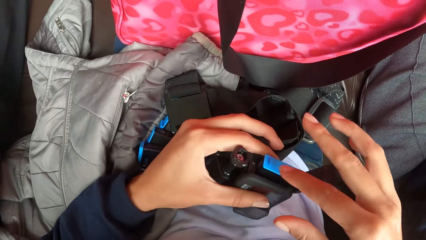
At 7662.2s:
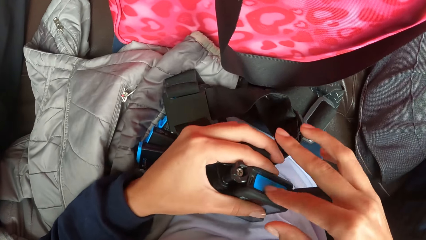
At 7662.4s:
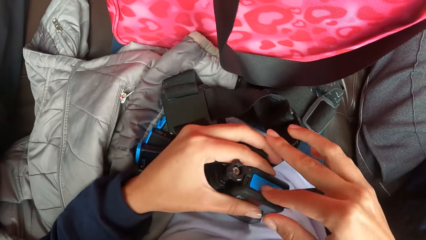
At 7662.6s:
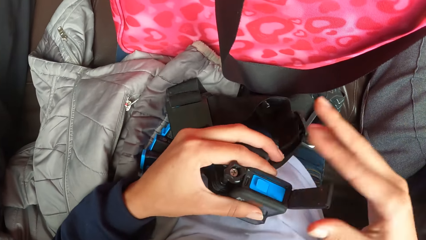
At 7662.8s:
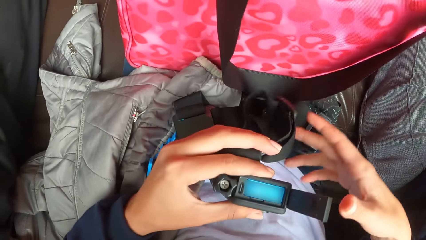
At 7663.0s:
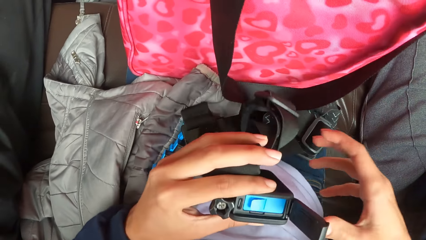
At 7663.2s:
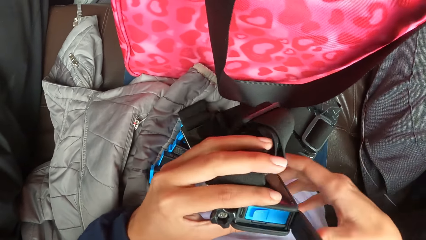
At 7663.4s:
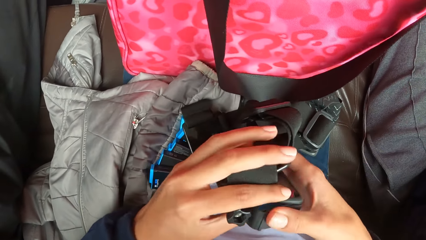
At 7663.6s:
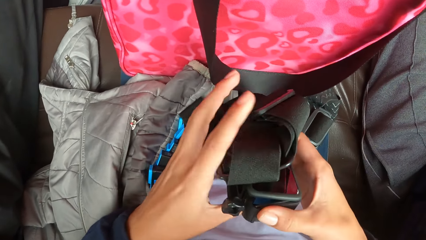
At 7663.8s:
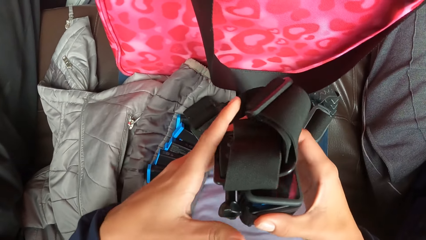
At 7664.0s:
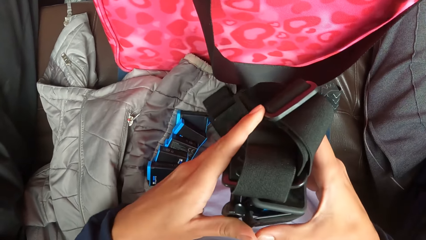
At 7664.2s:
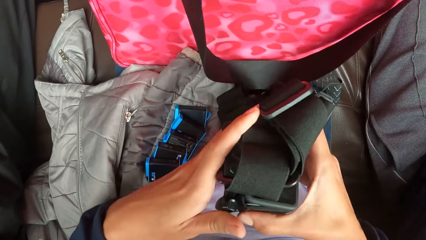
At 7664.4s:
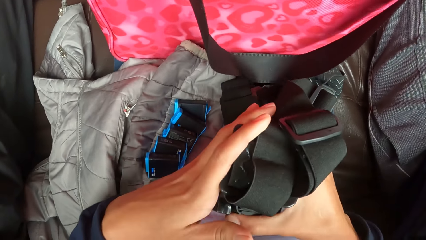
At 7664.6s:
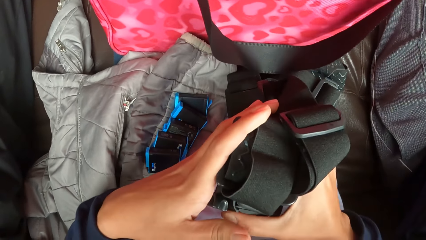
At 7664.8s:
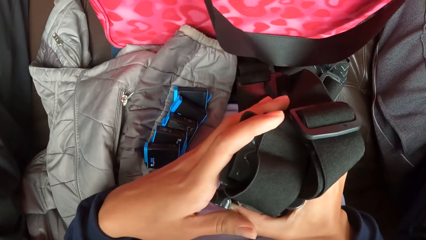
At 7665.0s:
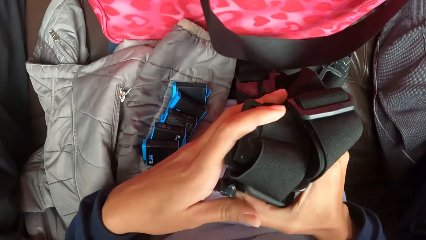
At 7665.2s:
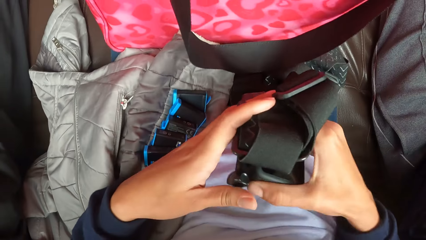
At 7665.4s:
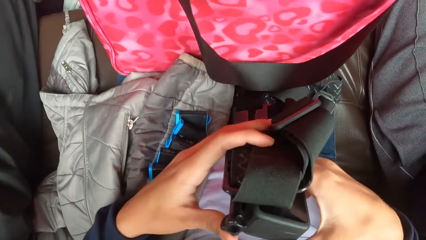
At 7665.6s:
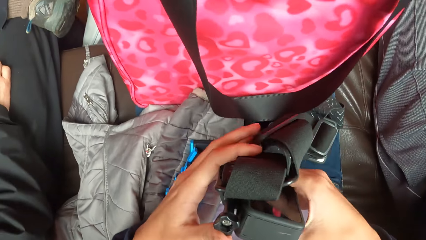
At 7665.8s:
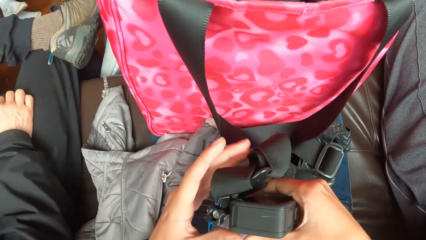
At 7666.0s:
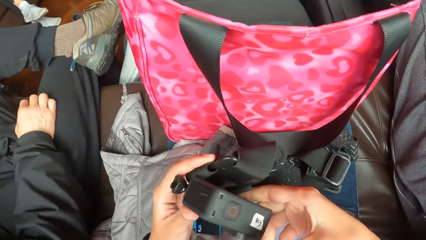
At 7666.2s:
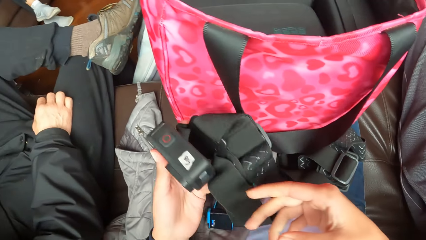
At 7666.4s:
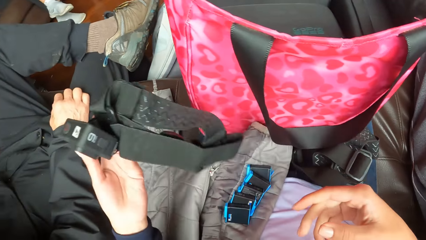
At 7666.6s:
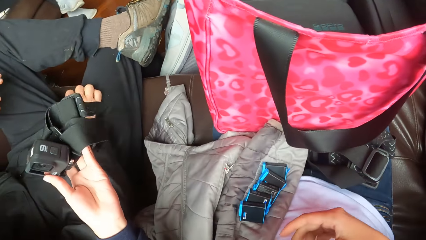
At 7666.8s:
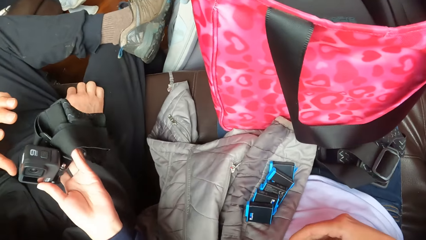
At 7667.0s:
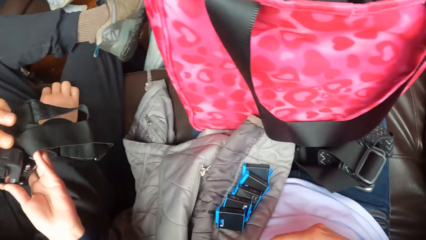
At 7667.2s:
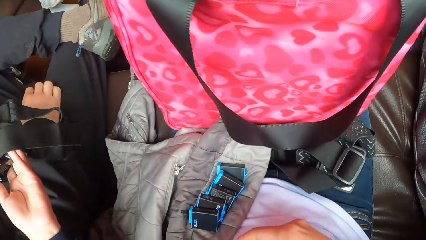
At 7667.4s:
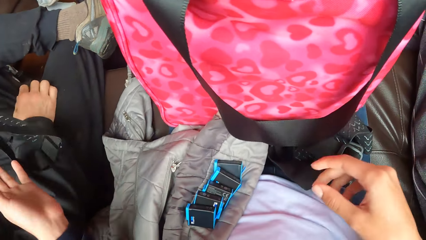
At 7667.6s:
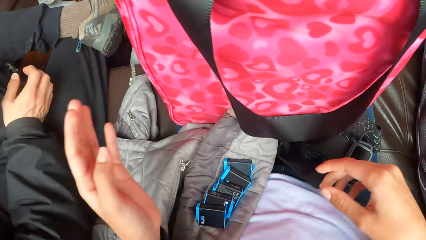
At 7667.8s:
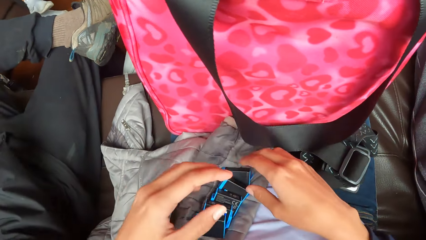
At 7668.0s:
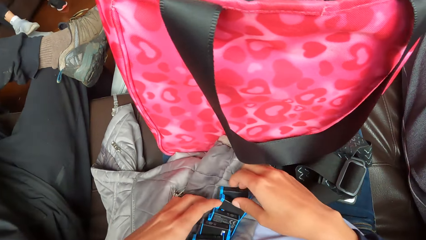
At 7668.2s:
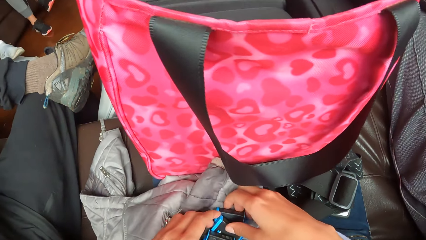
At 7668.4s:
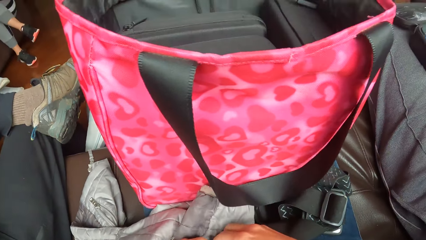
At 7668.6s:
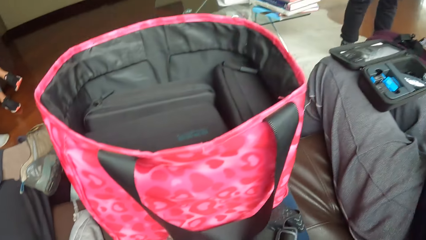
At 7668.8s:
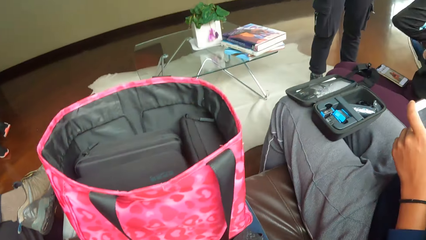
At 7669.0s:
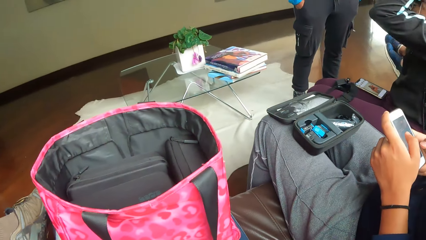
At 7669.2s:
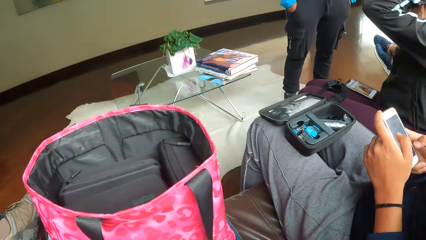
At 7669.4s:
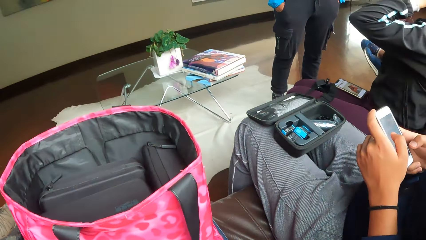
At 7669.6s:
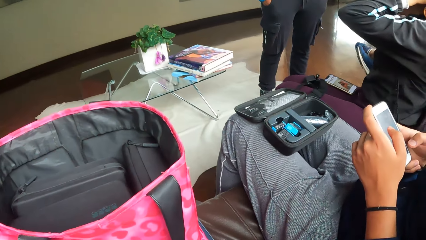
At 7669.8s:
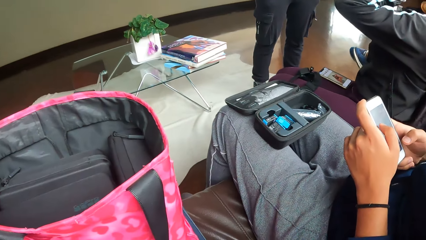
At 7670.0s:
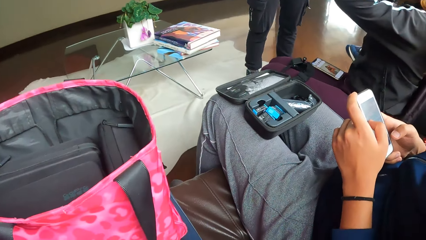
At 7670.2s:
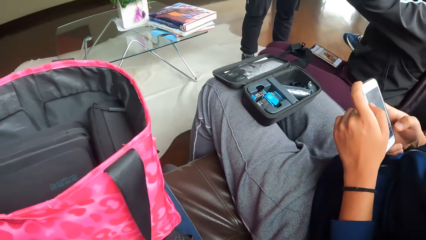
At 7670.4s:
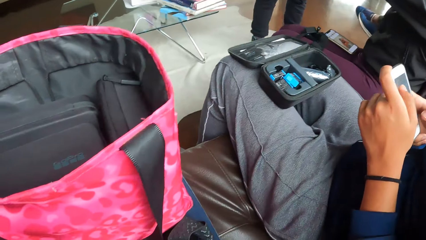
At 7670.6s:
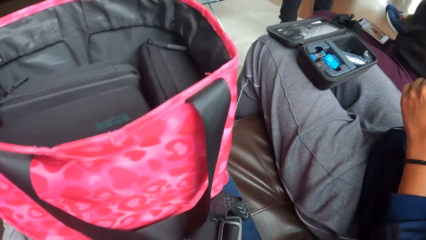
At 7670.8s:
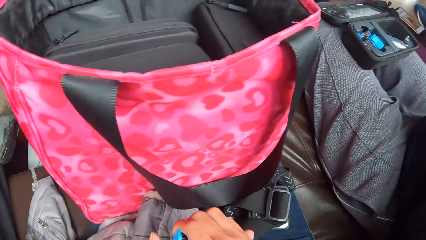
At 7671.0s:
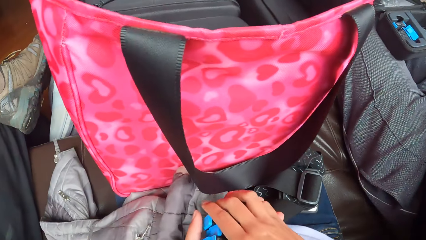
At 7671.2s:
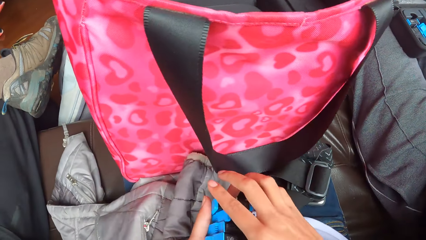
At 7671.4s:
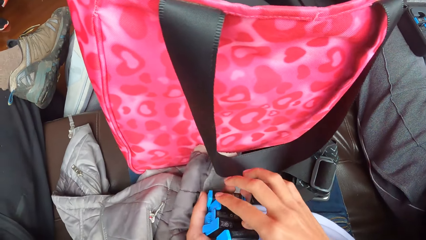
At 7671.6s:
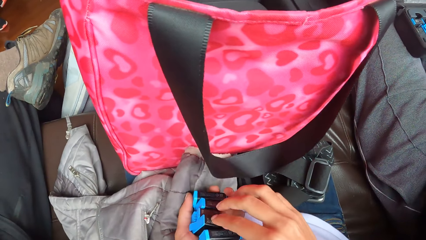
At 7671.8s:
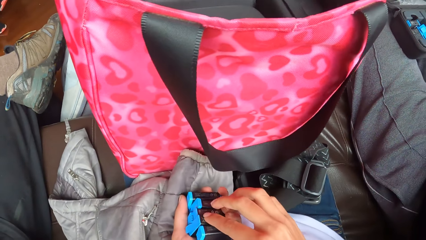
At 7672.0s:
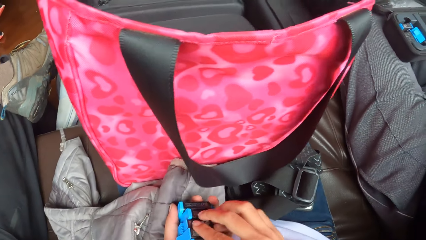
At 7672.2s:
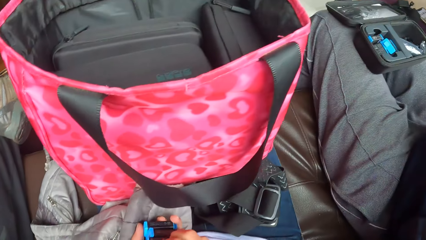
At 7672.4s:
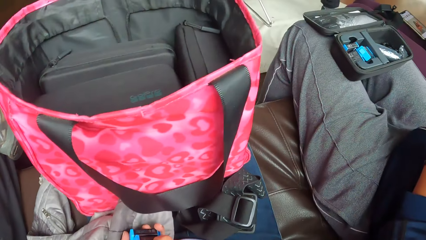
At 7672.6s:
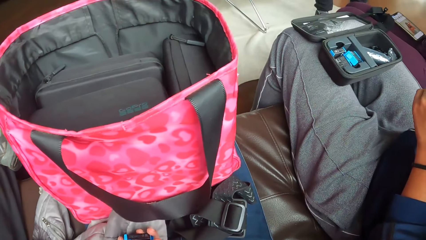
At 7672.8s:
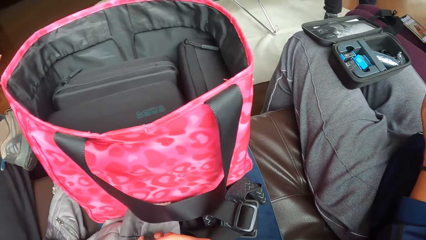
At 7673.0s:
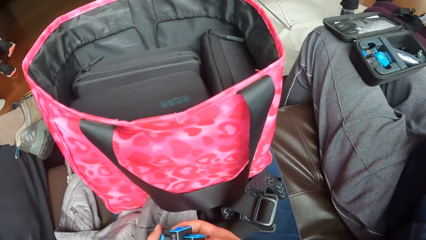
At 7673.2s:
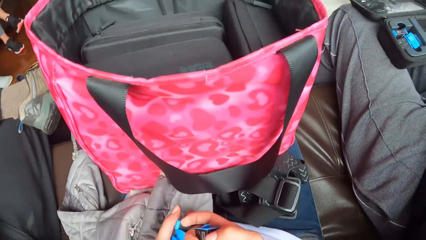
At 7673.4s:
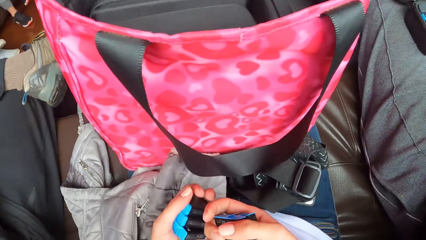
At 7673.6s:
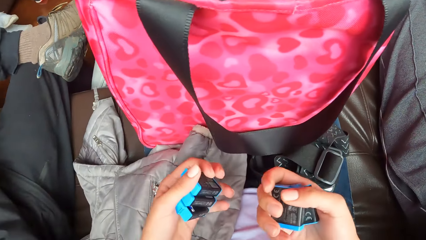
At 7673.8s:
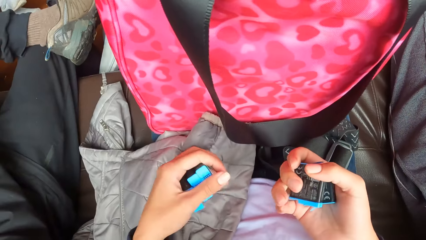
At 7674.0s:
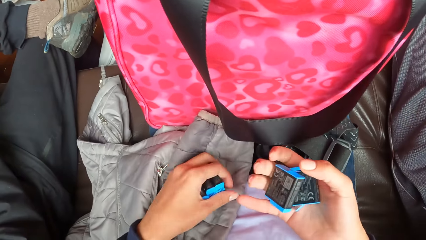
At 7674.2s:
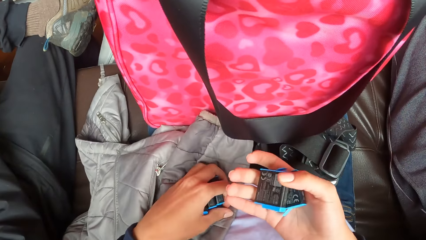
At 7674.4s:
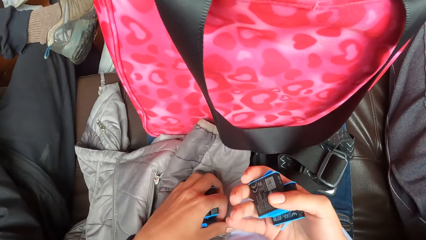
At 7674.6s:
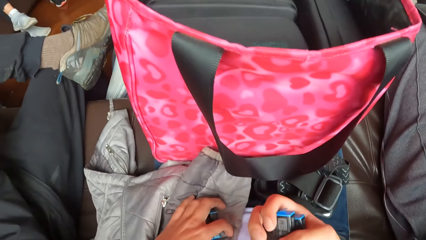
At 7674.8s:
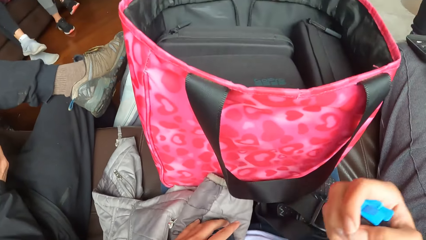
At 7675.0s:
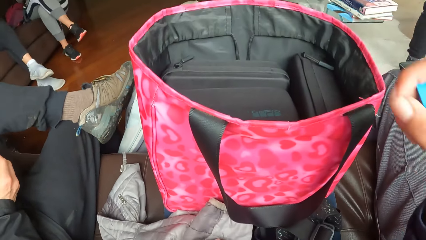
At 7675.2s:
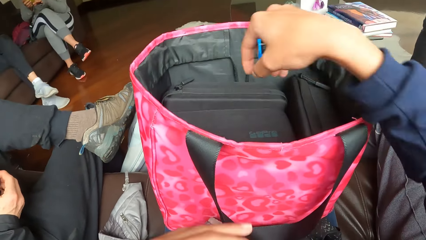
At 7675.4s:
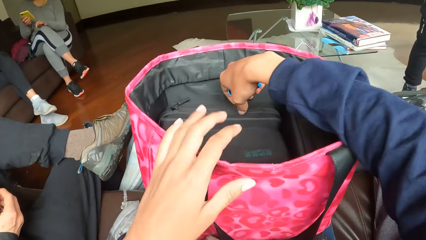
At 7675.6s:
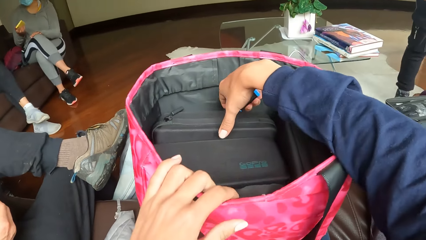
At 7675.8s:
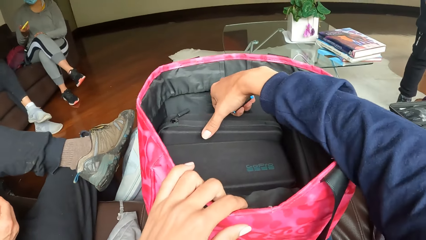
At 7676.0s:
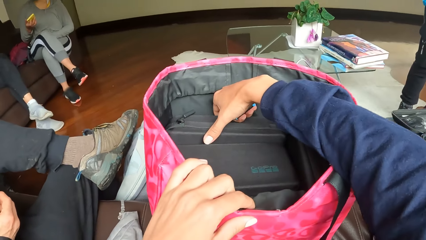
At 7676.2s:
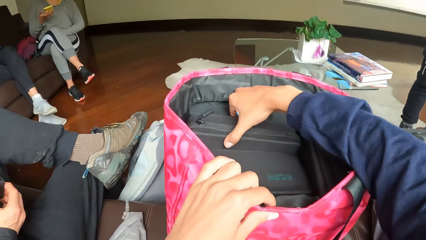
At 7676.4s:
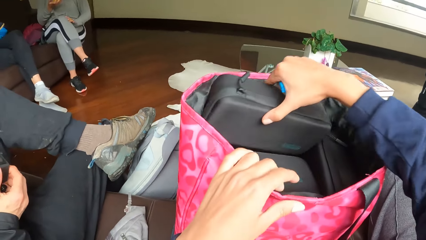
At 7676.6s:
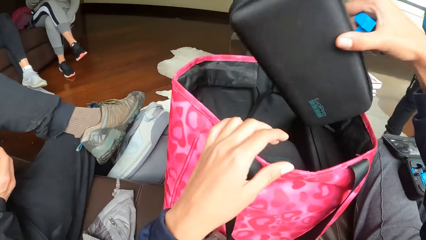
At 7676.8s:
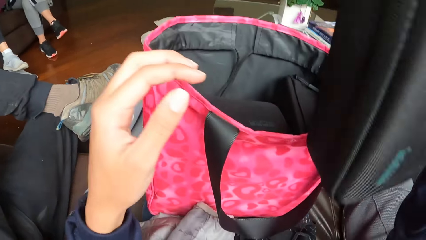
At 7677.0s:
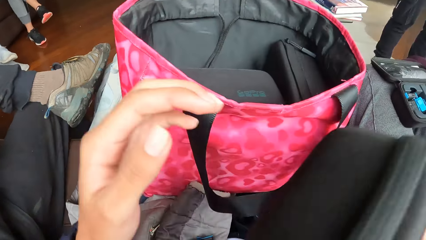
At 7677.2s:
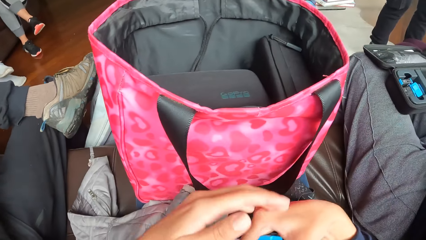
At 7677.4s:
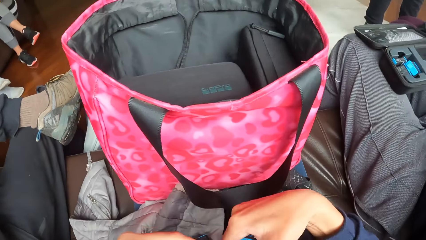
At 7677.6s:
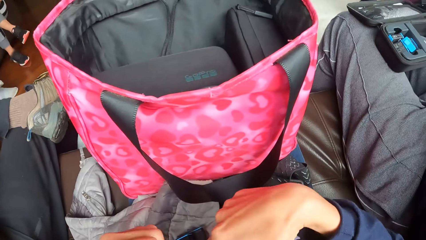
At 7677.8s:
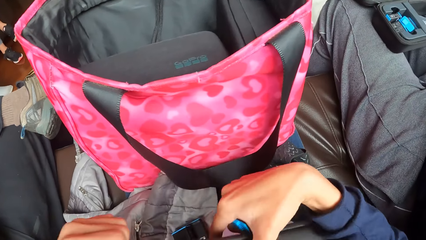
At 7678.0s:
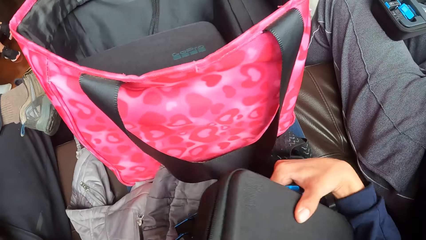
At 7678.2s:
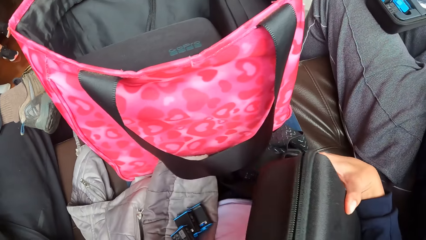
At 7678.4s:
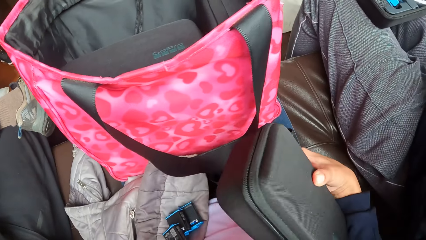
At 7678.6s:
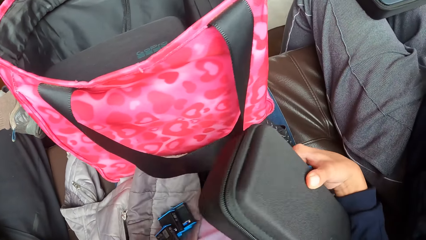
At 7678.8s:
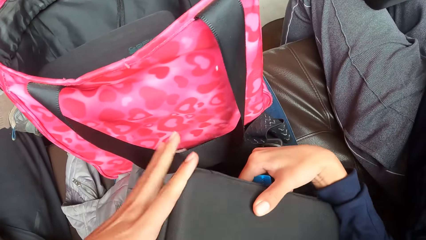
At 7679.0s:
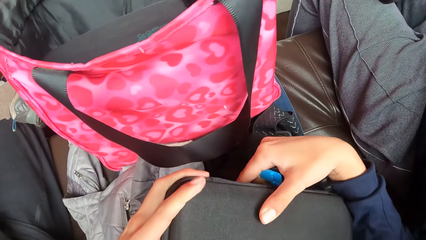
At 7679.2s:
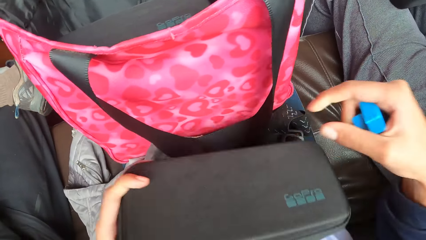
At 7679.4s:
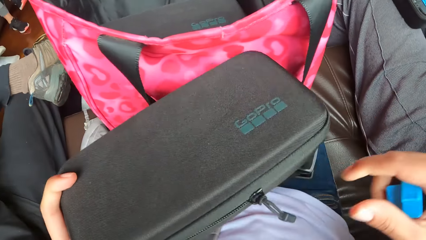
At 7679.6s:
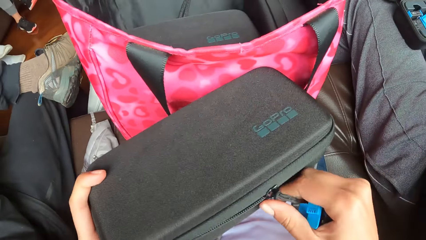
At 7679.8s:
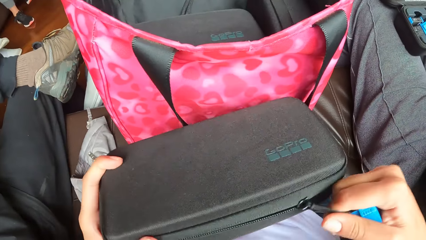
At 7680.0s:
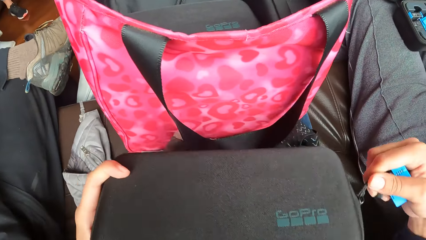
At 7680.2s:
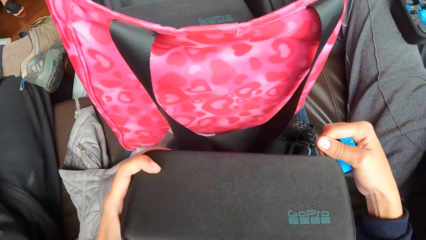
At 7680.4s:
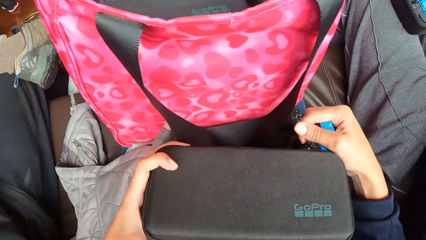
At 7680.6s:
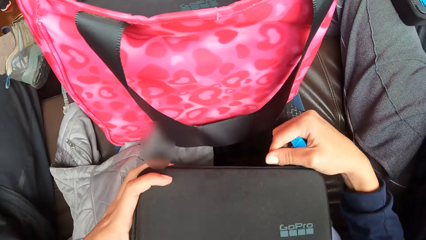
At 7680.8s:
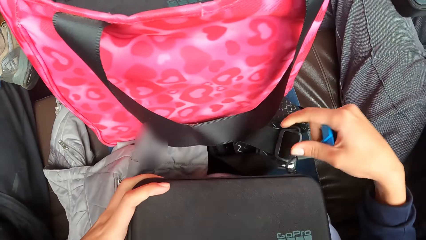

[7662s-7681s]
The camera wearer closes the lid of the camera in her right hand with her left hand. She passes the camera in her left hand to a man. She places her hands on the batteries on her thigh. Another man uses his phone. The camera wearer adjusts the batteries in her left hand with her right hand. She places the batteries in her left hand on her thigh. She picks up a camera case from a pink bag on her lap with her right hand. She unzips the camera case in her right hand with her left hand. She passes the camera case in her right hand to her left hand. She unzips the camera case in her left hand with her right hand.
